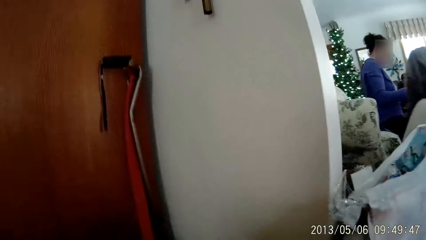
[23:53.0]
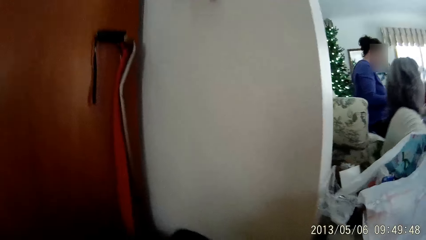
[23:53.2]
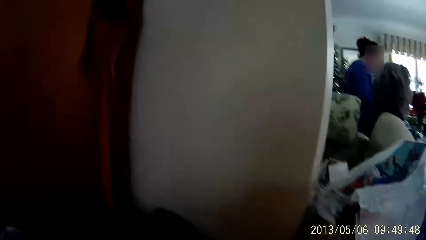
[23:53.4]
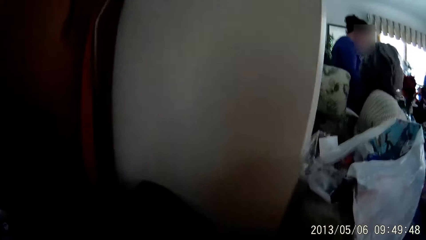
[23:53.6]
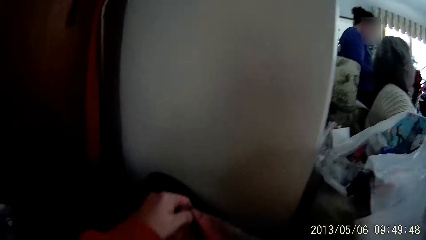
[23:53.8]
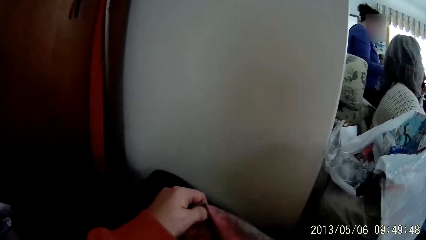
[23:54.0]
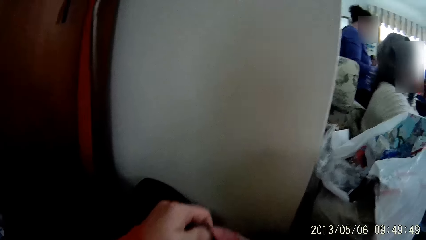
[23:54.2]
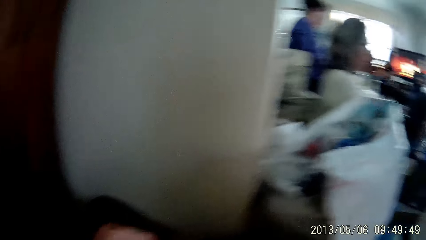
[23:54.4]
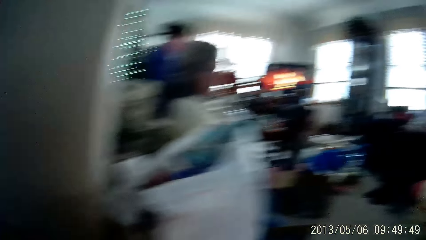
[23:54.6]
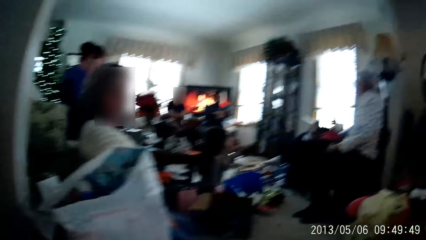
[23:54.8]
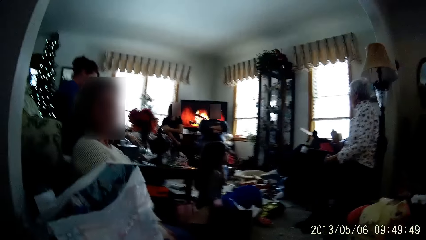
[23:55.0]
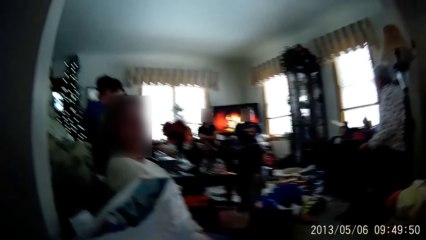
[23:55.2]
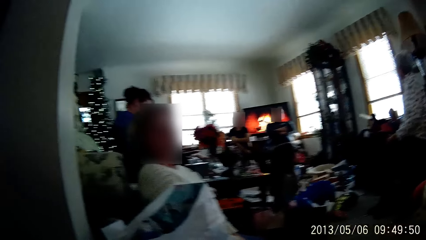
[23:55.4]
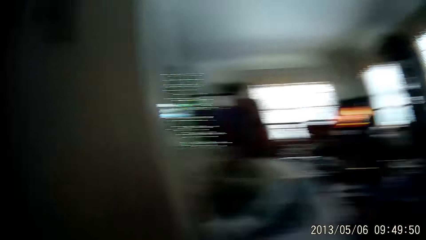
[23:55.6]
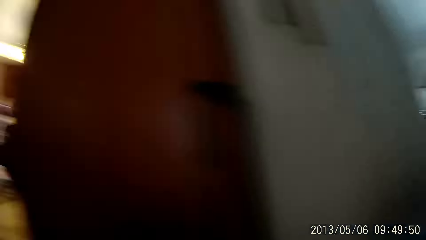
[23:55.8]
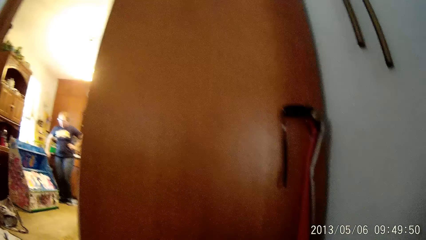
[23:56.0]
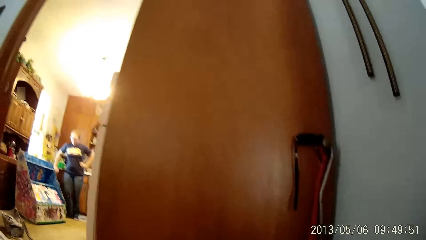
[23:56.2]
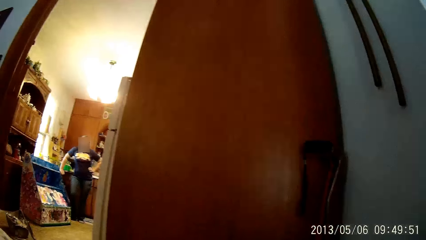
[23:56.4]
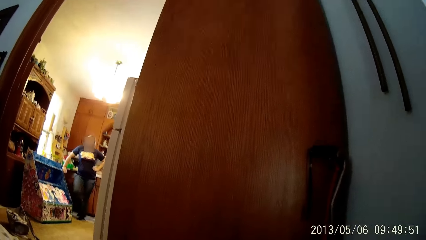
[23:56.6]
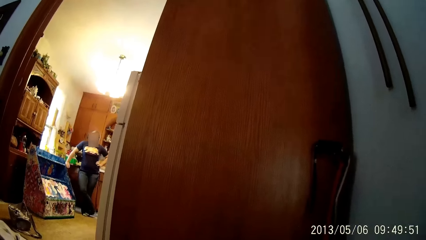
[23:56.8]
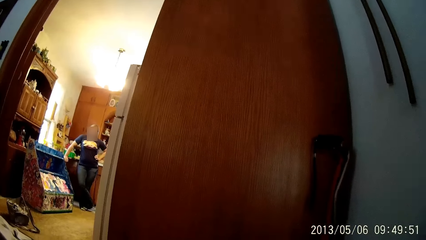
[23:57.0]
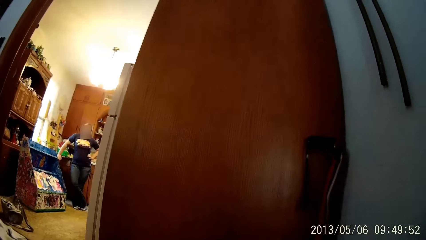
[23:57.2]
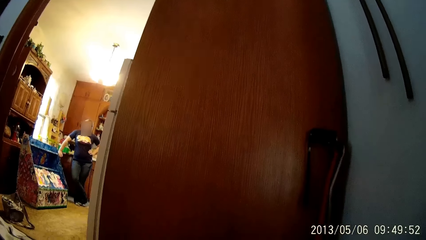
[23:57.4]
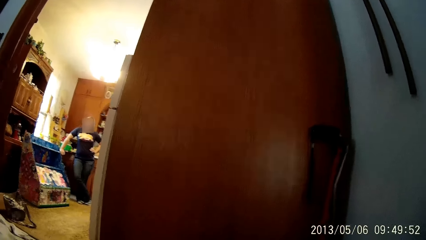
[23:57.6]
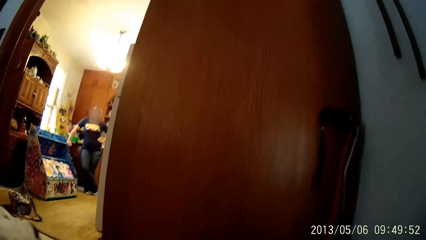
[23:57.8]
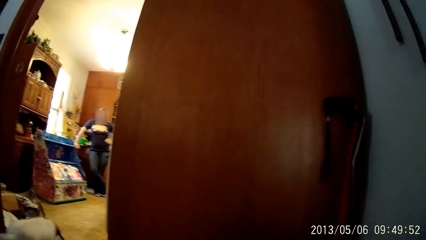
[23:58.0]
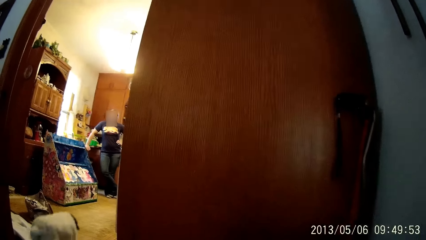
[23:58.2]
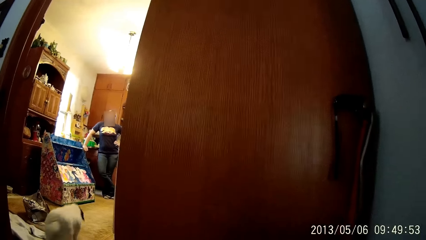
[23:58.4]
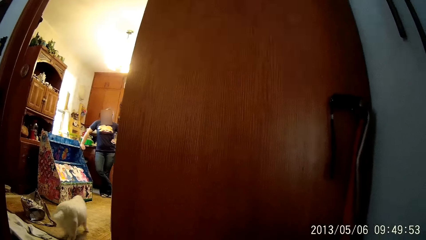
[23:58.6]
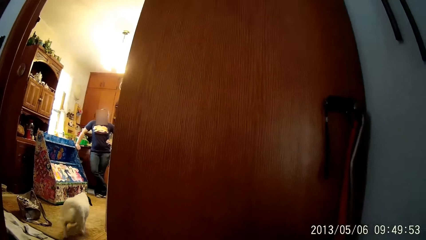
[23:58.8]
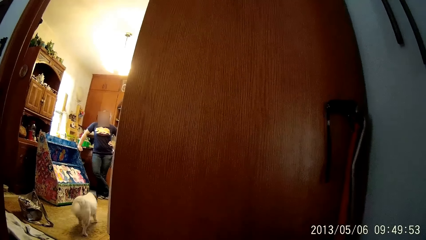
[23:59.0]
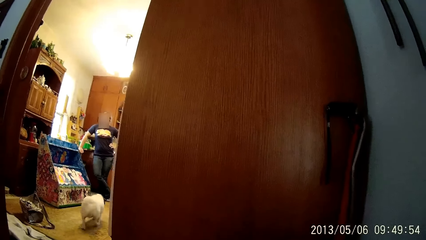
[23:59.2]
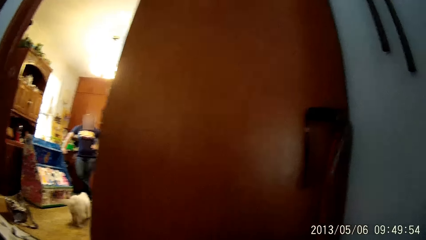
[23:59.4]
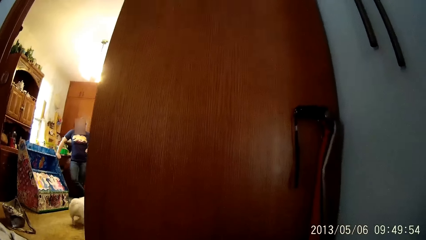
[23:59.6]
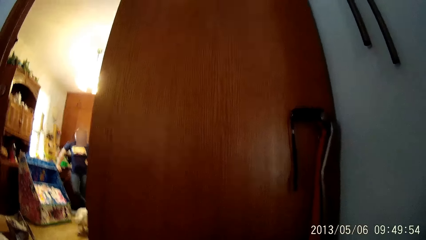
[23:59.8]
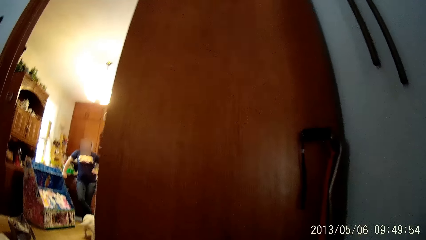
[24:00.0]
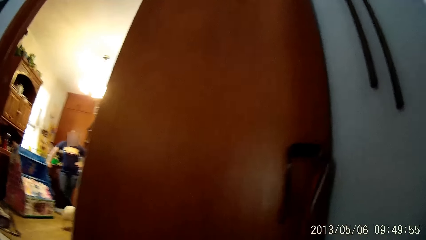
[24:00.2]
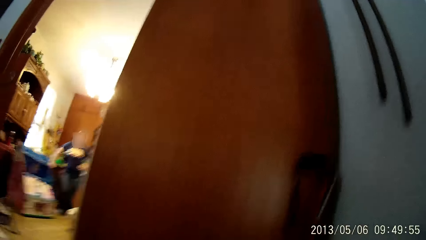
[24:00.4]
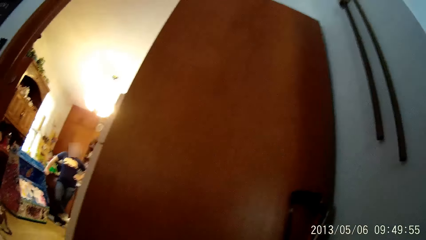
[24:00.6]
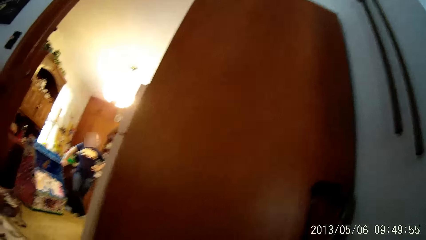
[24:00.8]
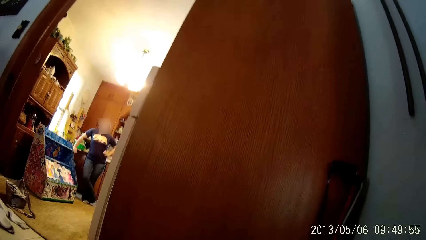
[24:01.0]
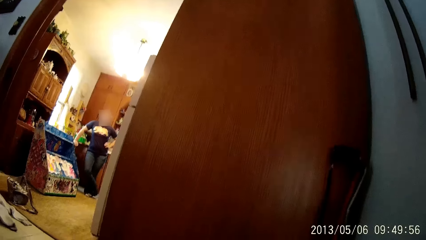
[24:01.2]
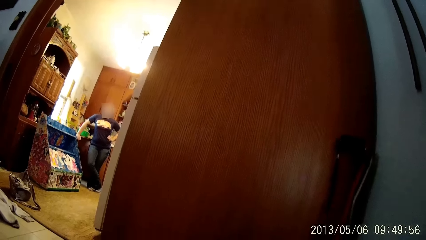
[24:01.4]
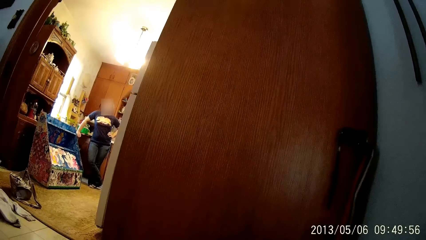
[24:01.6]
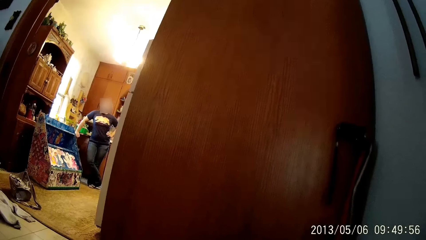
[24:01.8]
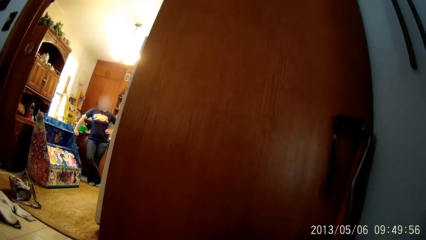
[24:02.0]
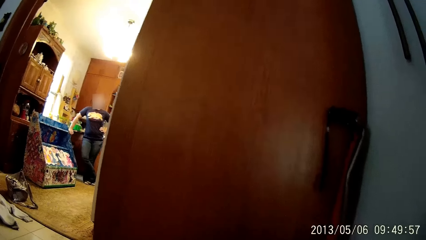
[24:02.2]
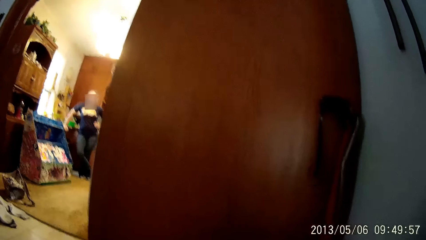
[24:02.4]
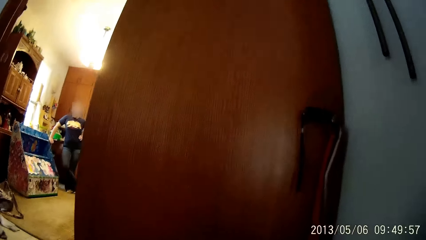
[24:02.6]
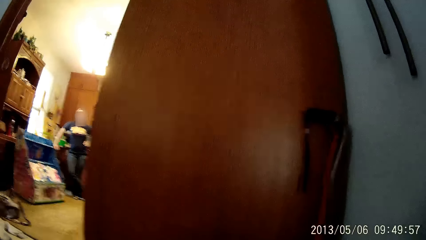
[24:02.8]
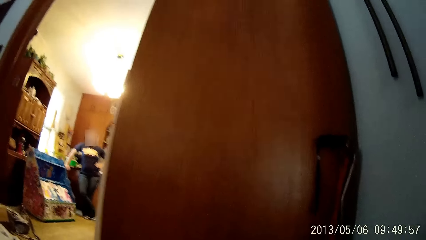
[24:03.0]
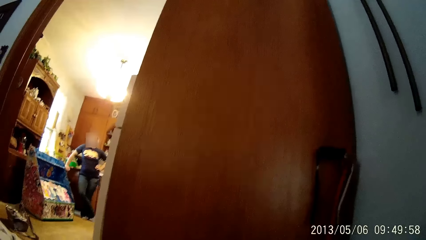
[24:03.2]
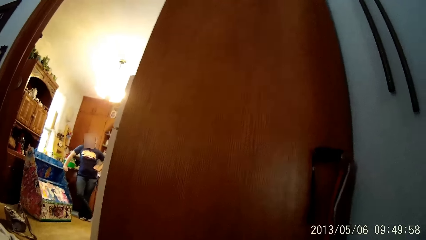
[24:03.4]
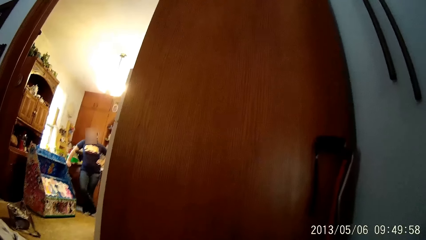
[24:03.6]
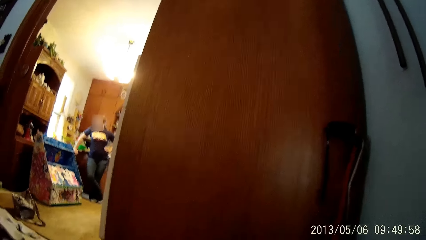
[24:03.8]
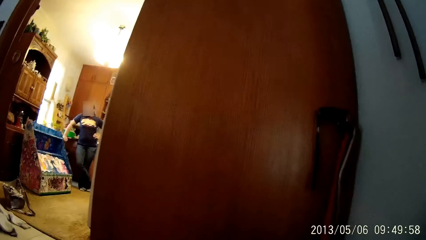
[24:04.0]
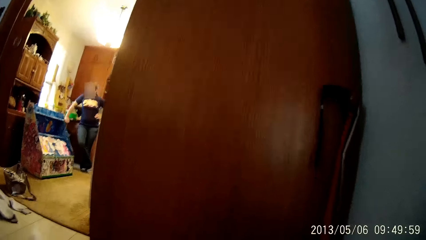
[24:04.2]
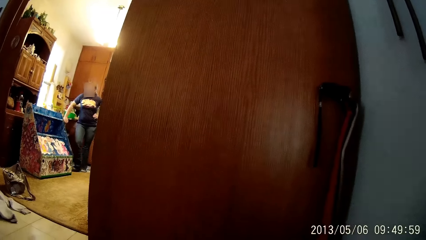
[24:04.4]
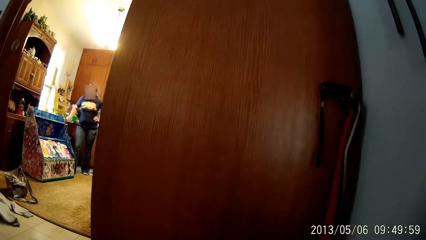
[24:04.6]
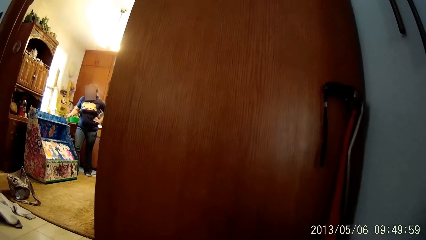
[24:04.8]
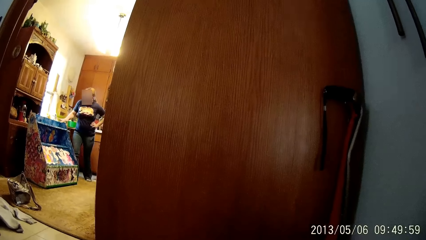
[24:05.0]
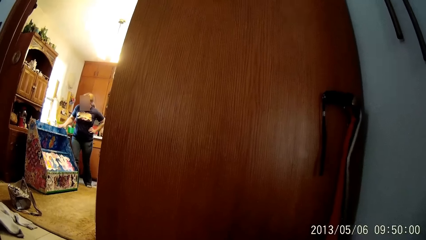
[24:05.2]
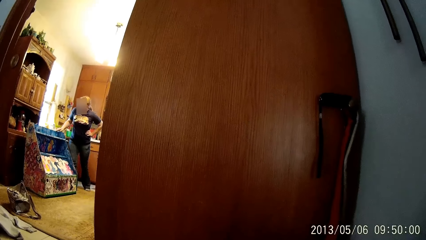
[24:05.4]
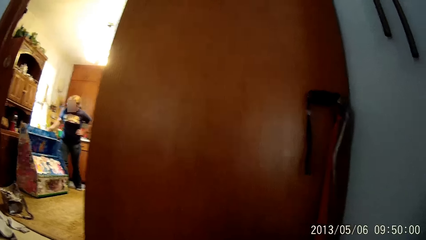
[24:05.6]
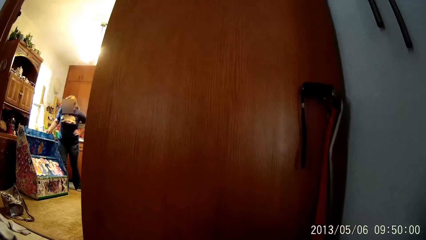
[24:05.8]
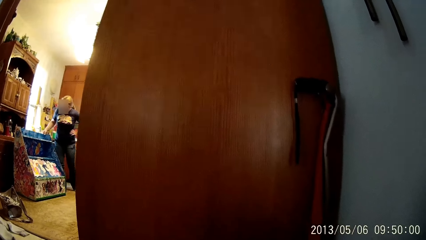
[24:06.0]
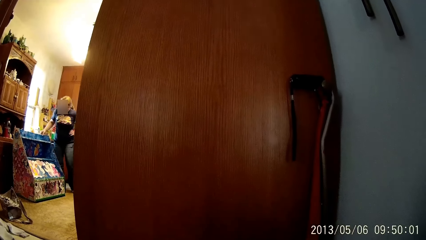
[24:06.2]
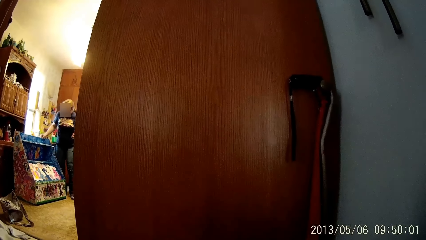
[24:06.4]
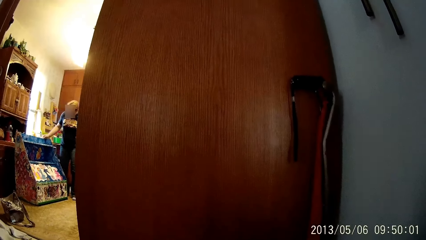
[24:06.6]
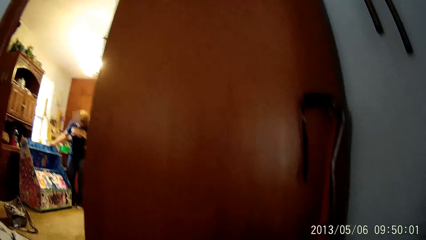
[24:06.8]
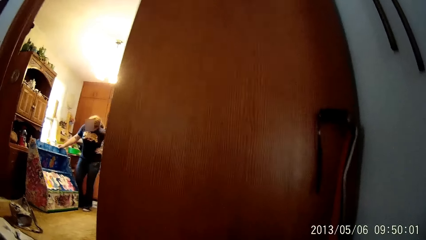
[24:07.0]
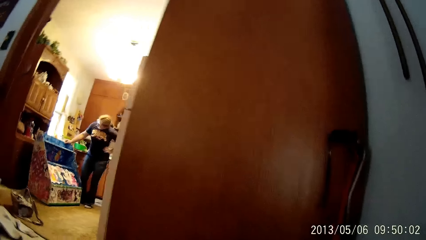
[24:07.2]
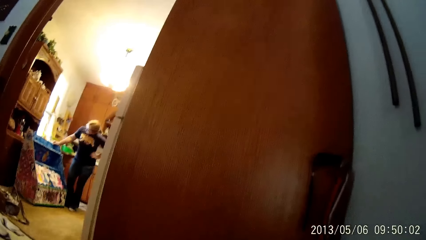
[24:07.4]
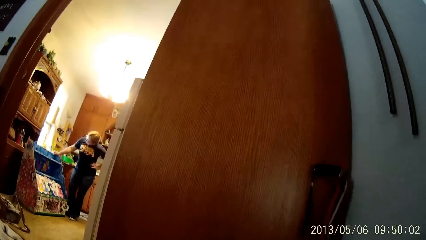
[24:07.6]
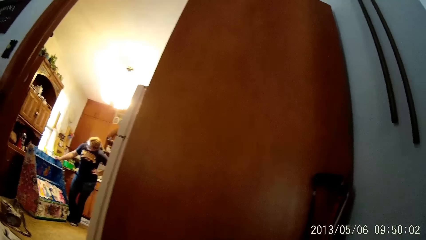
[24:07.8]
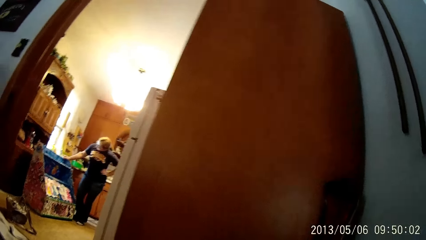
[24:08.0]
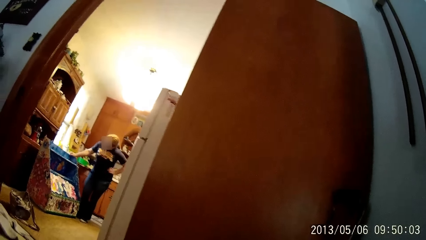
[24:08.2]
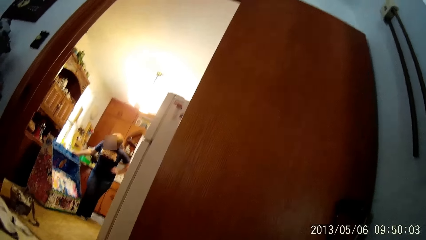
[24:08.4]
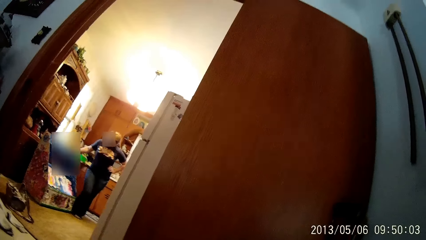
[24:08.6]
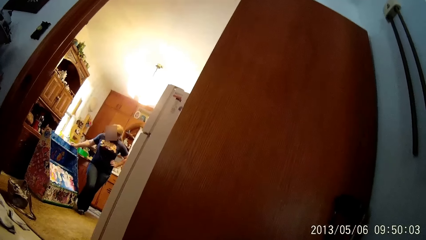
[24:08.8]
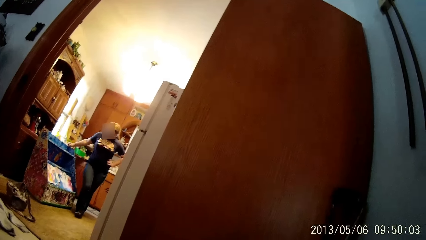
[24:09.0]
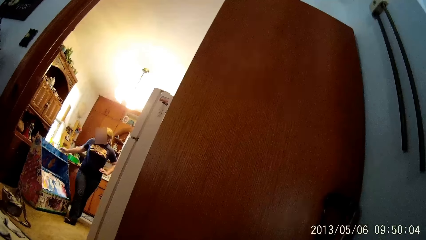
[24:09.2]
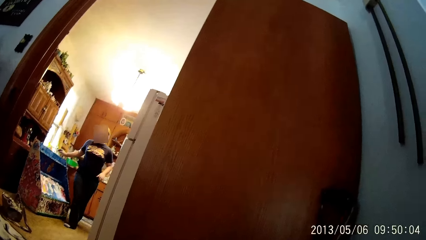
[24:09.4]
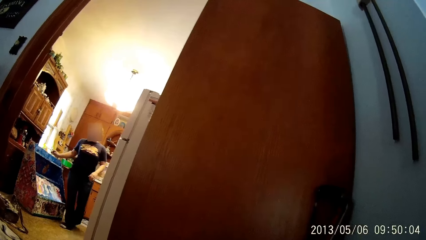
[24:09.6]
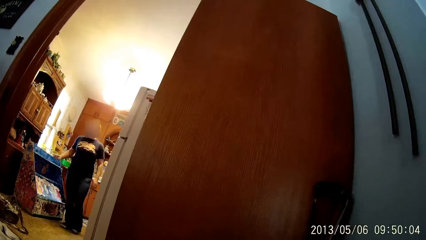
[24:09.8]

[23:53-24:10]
The camera wearer adjusts a cloth with her hands. She looks around the house. A woman repositions her right hand on a baby shelf.
